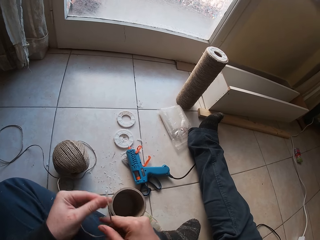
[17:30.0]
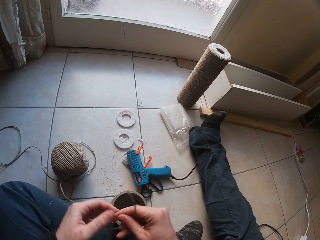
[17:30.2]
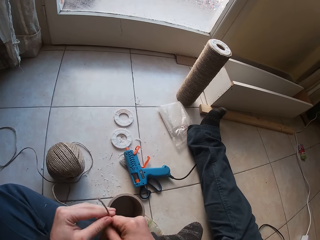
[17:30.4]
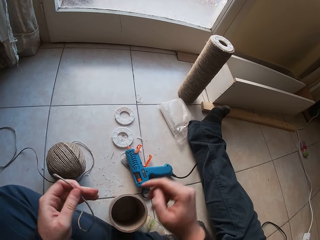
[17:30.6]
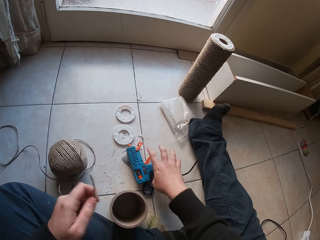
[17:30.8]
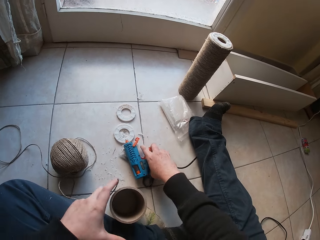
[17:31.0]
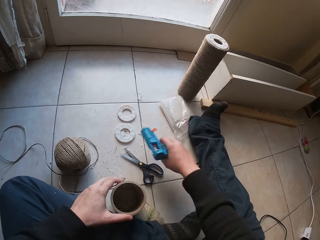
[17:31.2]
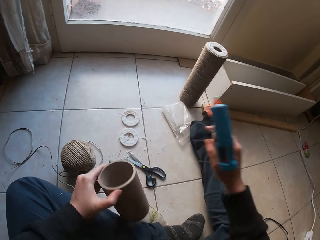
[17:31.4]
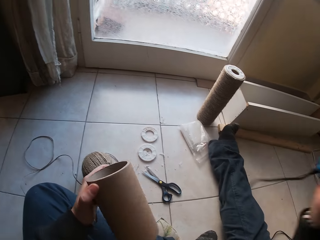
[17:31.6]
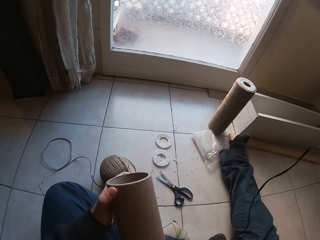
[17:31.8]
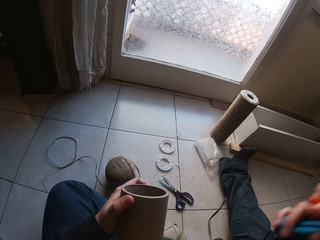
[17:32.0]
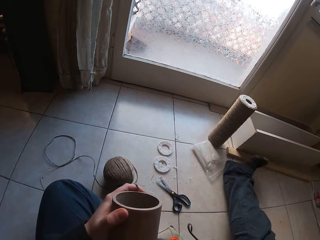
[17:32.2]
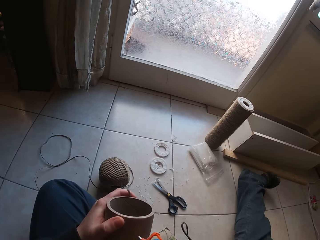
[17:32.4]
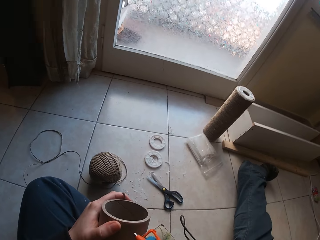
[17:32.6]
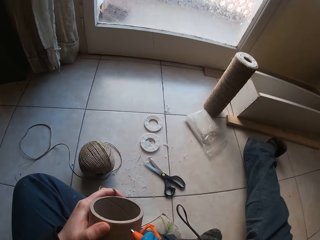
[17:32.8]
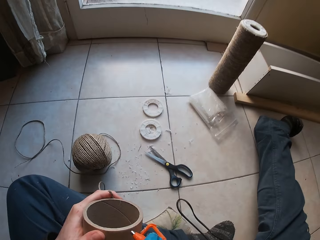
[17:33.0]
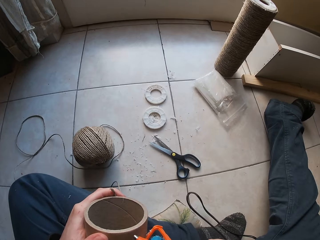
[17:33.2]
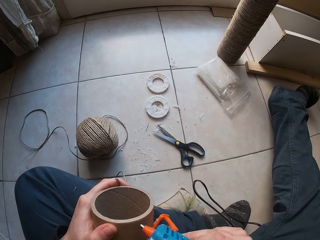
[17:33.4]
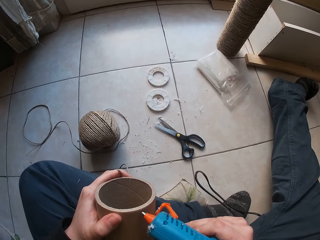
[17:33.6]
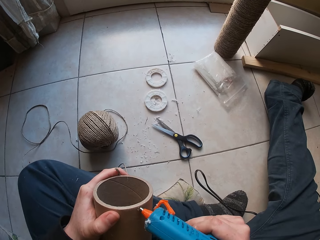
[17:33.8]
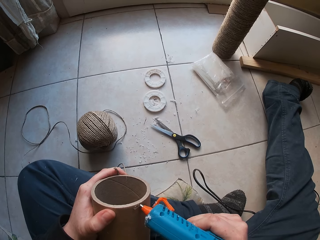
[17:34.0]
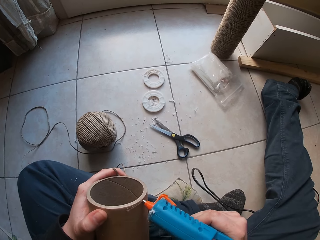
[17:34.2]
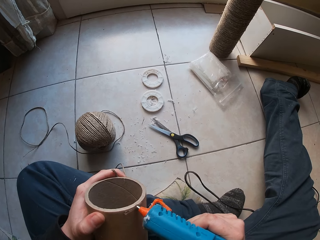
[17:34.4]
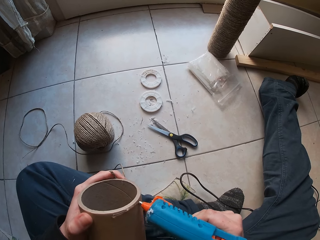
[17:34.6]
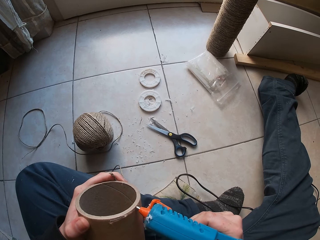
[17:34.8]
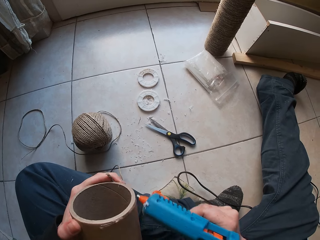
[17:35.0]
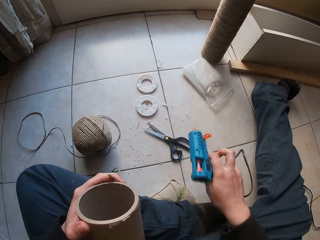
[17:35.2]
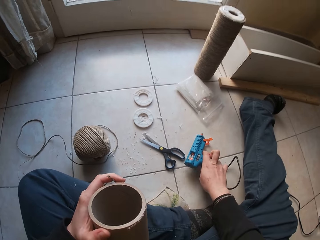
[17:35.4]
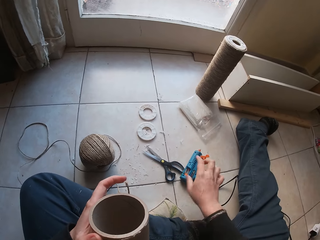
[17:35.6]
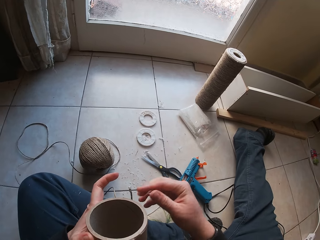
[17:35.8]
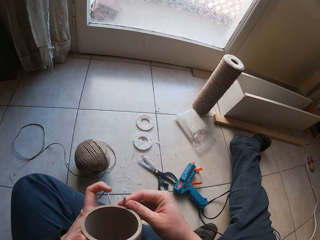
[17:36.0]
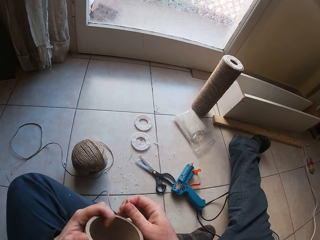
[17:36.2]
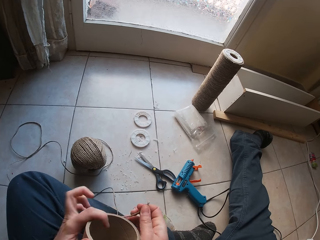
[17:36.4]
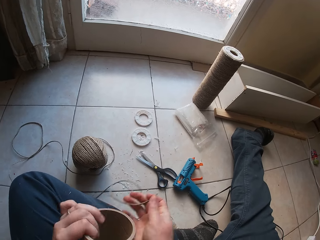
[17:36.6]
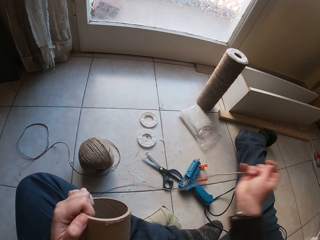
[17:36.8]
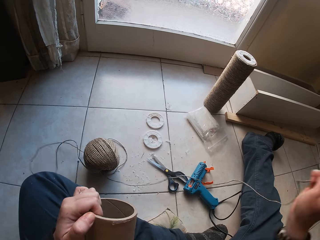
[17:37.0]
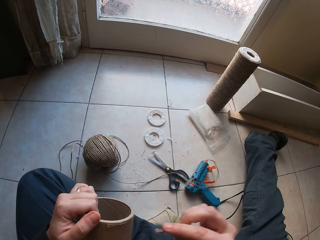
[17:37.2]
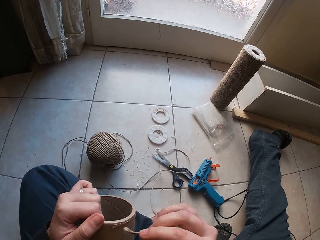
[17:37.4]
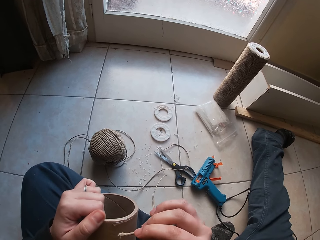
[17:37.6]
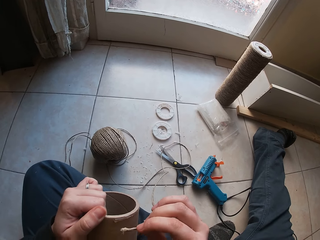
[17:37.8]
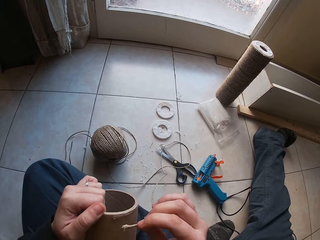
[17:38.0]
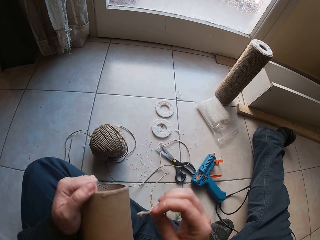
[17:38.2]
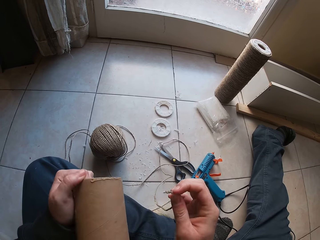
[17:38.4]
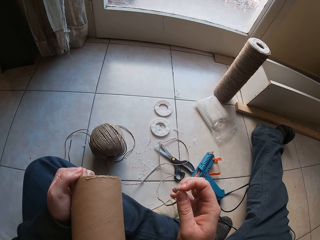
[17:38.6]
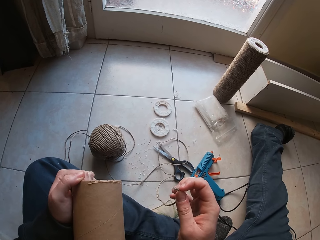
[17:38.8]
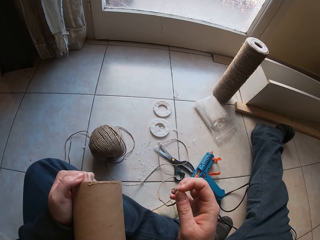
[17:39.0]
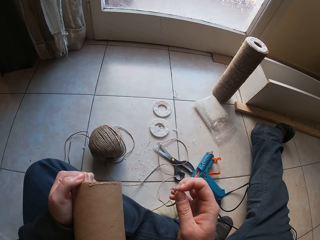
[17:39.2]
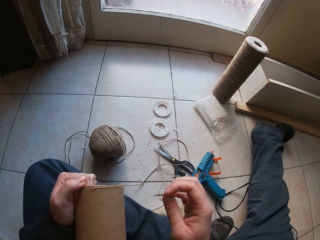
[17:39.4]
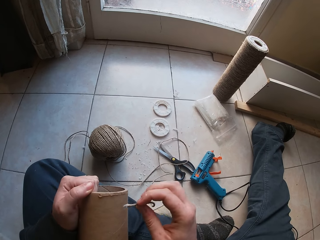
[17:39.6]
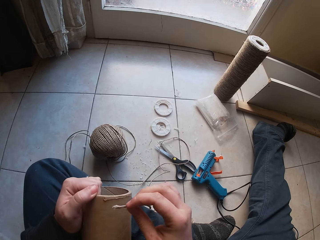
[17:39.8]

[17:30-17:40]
The camera wearer passes the cotton twine to her left hand from her right hand. She picks up the glue gun on the floor with her right hand. She picks up the cardboard tube on the floor with her left hand. She applies melted wax on the cardboard with the glue gun in her right hand. She drops the glue gun on the floor with her right hand. She picks the cotton twine in her left hand with her right hand.

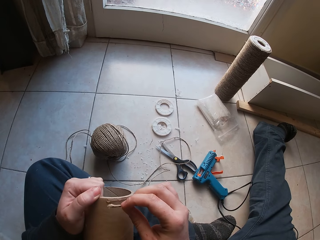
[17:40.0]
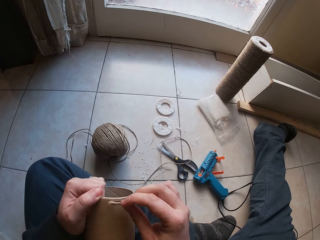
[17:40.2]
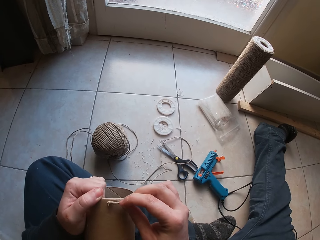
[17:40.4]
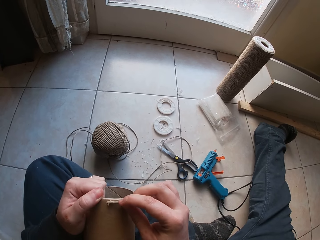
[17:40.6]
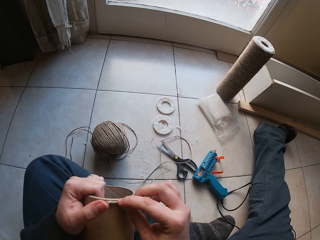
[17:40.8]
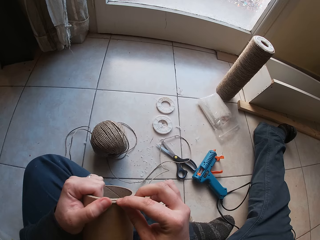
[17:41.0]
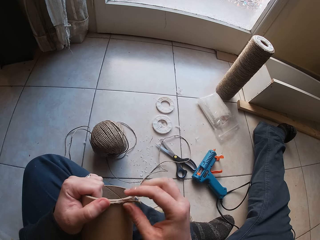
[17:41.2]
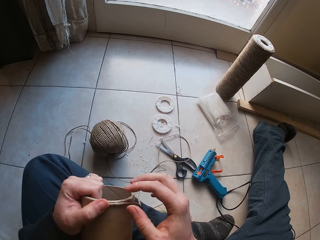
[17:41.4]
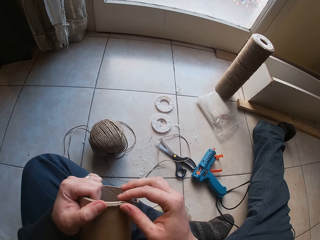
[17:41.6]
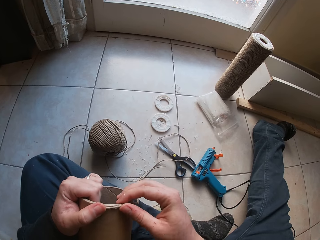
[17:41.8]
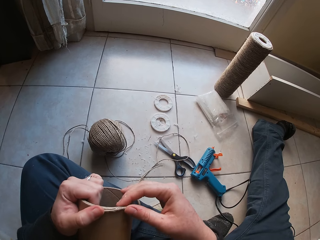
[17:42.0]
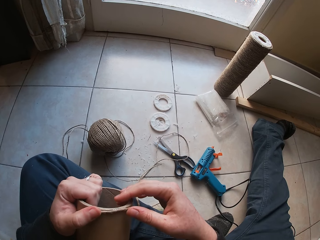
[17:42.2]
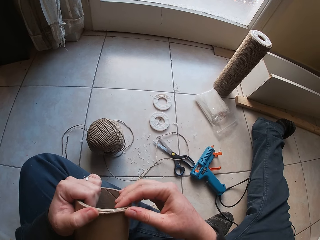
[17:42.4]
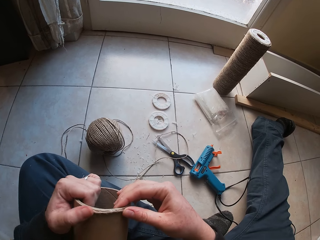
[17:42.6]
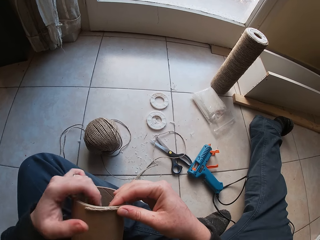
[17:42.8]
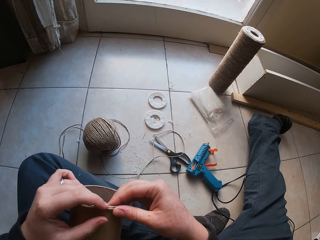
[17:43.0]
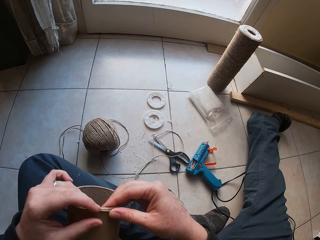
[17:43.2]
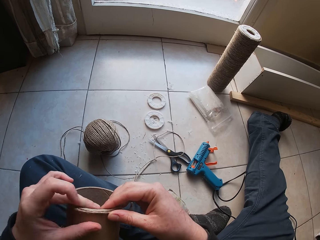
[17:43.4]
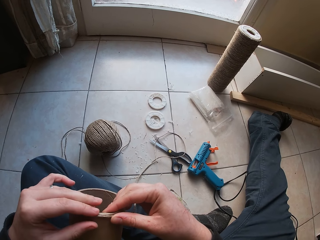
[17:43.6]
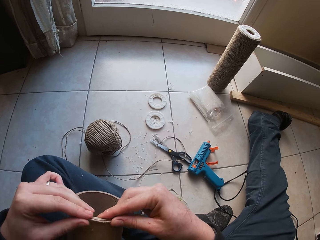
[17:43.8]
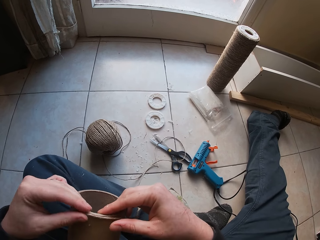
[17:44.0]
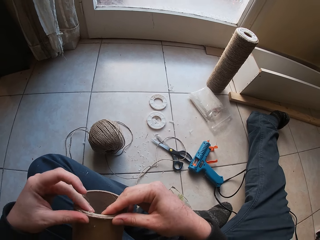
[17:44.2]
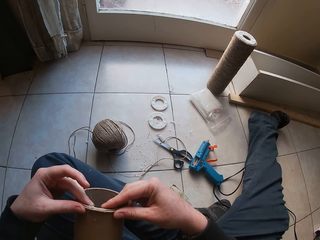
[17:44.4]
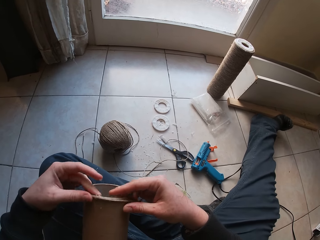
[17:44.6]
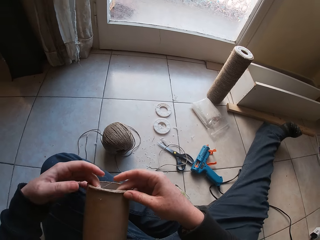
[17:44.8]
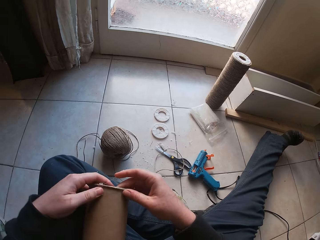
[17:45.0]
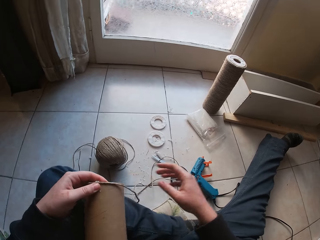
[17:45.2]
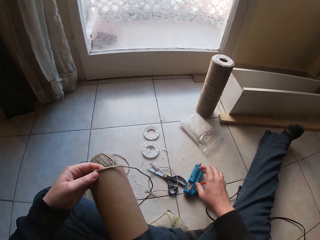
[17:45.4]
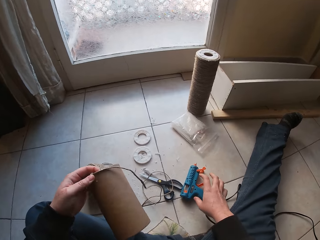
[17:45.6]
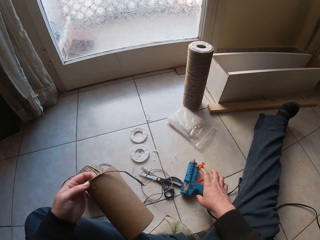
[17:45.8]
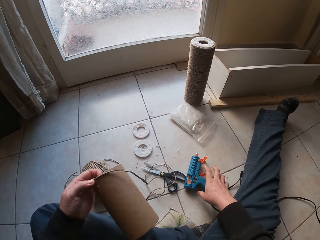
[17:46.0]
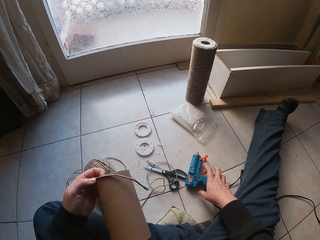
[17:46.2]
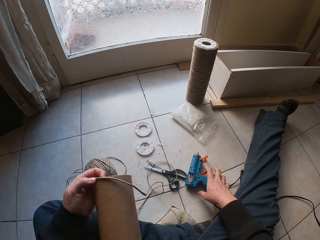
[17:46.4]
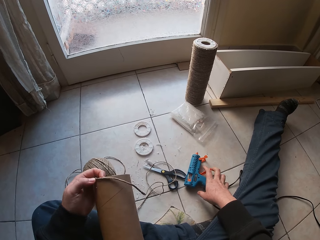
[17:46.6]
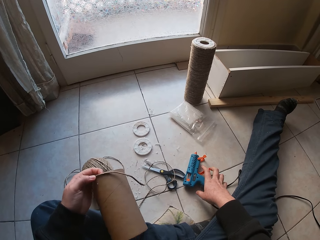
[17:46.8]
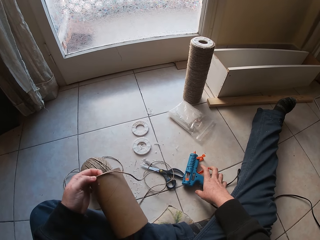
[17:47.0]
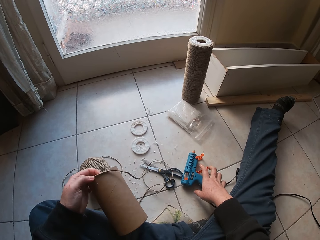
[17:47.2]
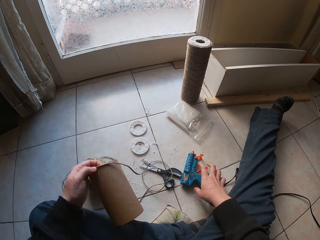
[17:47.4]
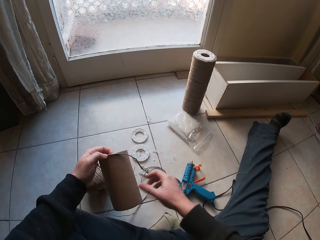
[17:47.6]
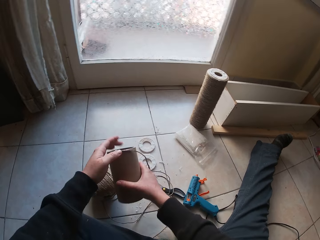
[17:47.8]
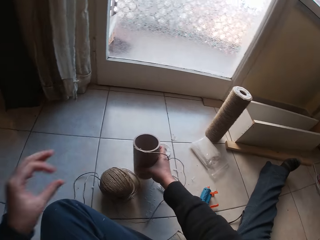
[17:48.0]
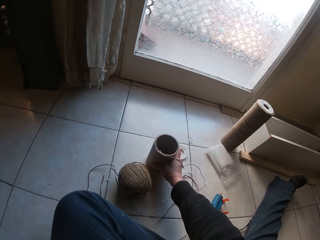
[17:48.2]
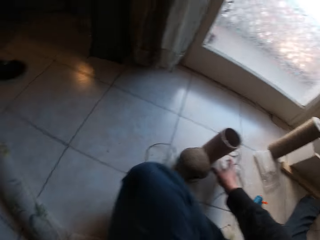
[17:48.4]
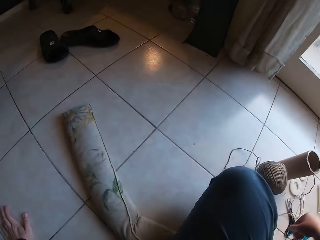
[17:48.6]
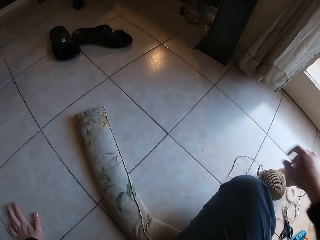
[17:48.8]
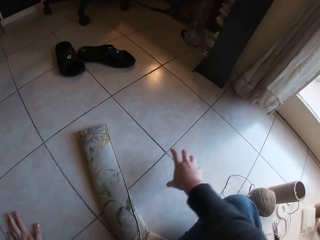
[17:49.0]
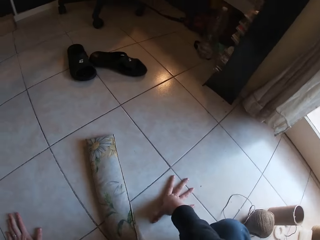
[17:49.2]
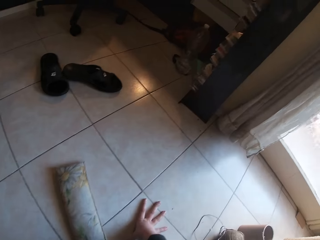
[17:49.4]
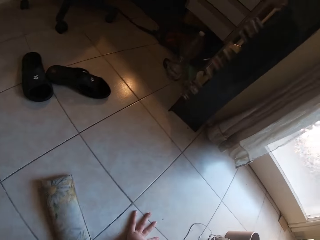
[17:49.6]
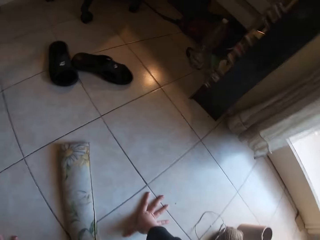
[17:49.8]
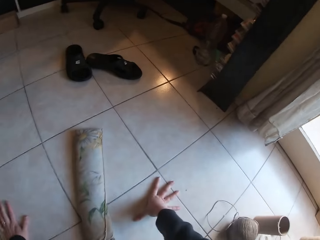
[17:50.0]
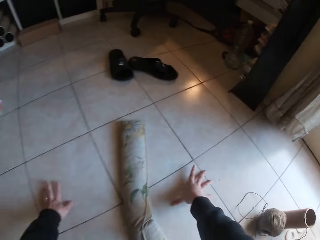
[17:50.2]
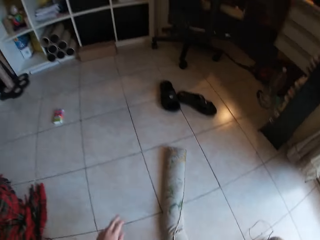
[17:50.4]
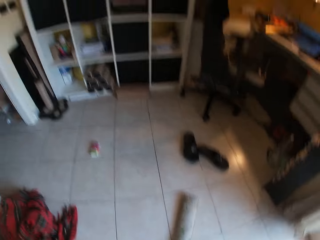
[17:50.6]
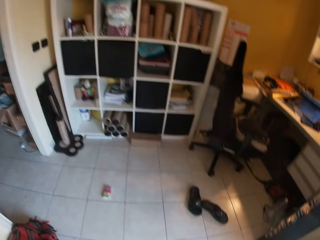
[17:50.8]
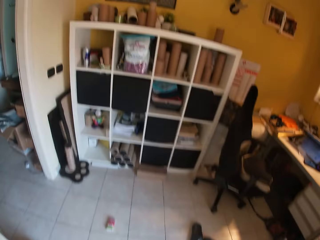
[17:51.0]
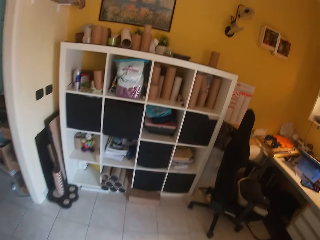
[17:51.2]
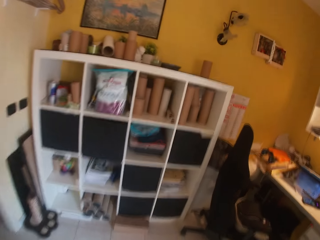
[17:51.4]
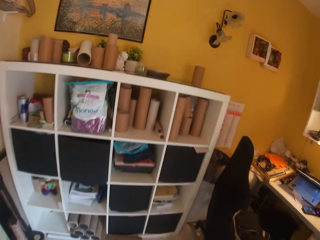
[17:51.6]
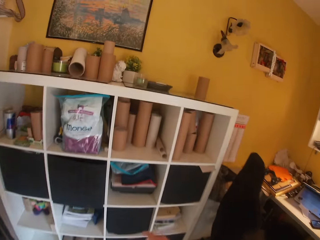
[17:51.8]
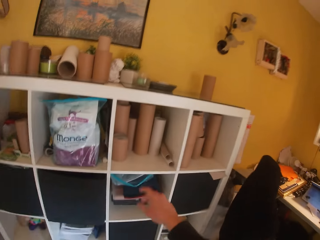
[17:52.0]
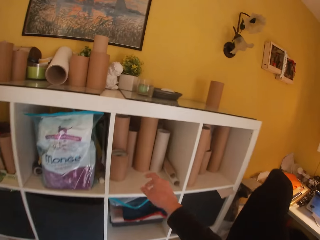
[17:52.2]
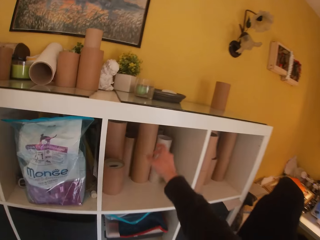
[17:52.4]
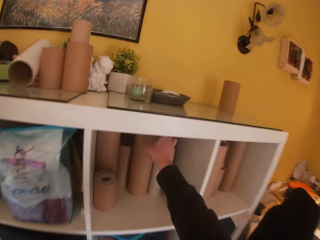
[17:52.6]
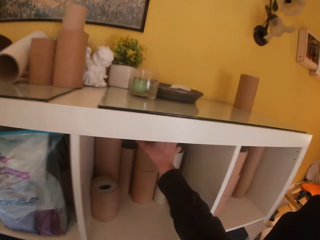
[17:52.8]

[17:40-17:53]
The camera wearer sticks the cotton twine or rope to the cardboard tube or roll with her hands. She puts the rope on the roll. She passes the cardboard tube in her left hand to her right hand. She drops the cardboard tube on the floor with her right hand. She places her right hand on the floor. She walks towards the counter.
